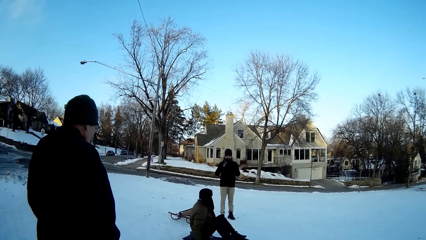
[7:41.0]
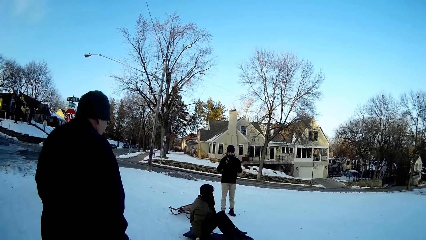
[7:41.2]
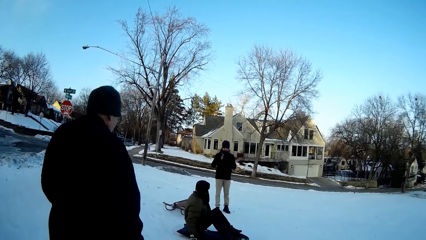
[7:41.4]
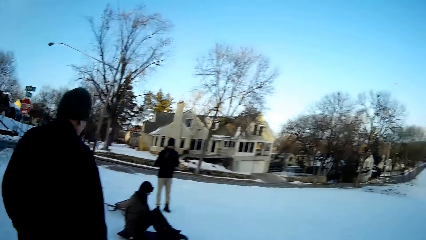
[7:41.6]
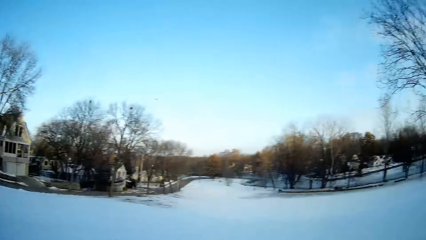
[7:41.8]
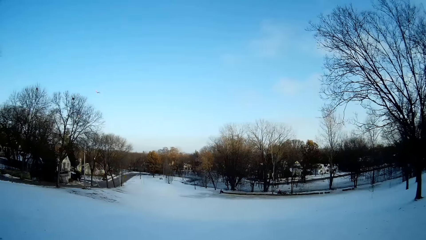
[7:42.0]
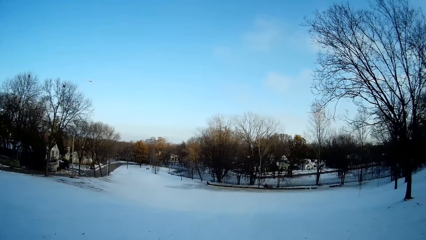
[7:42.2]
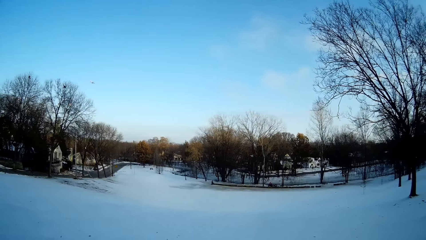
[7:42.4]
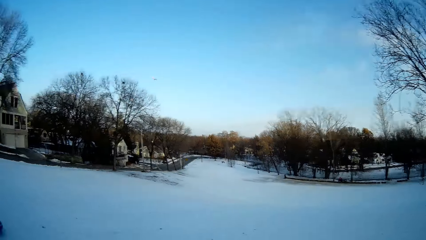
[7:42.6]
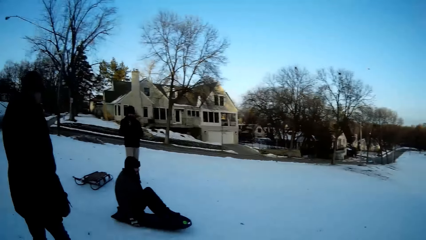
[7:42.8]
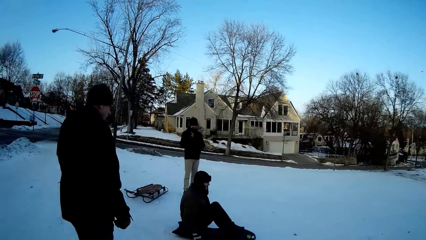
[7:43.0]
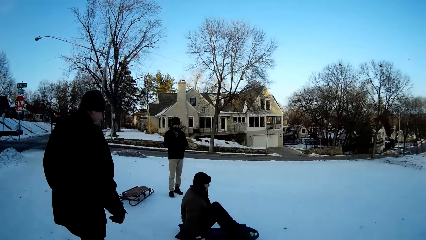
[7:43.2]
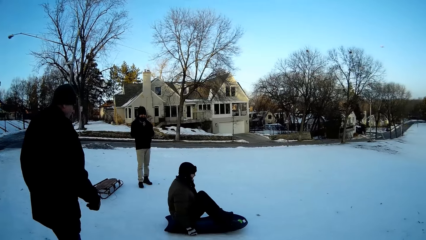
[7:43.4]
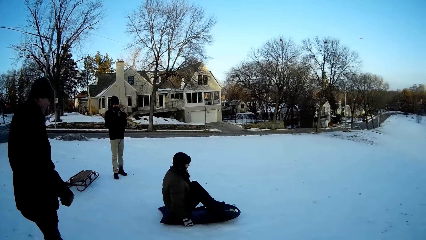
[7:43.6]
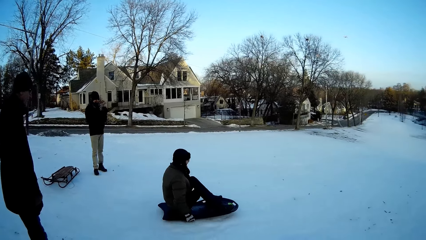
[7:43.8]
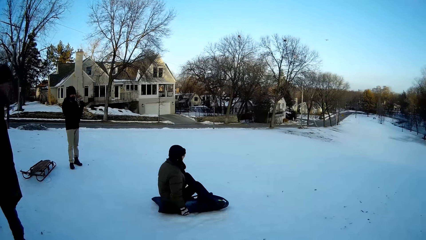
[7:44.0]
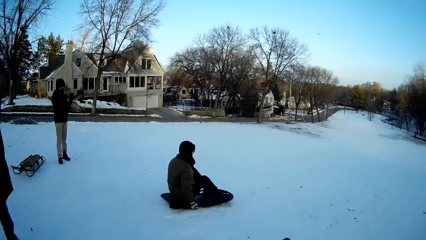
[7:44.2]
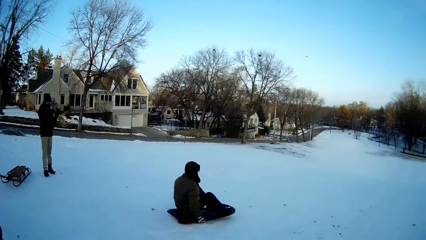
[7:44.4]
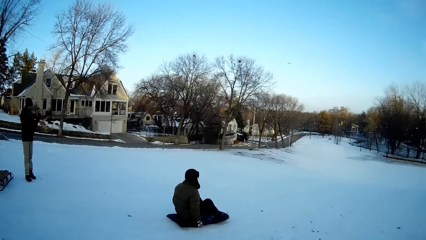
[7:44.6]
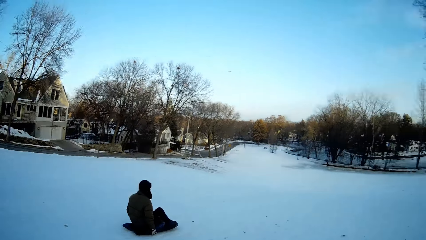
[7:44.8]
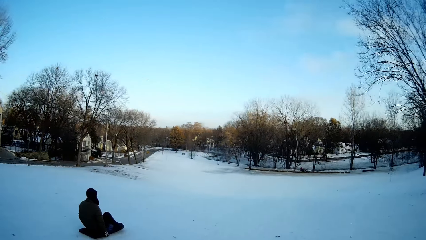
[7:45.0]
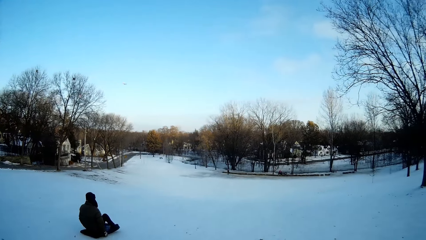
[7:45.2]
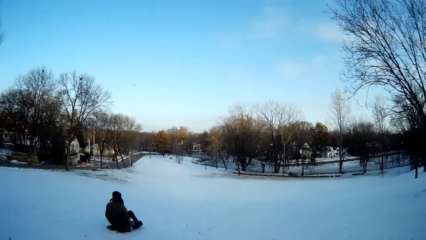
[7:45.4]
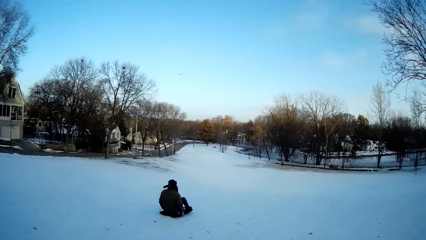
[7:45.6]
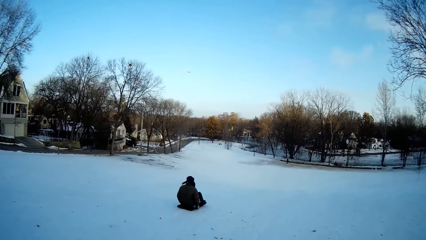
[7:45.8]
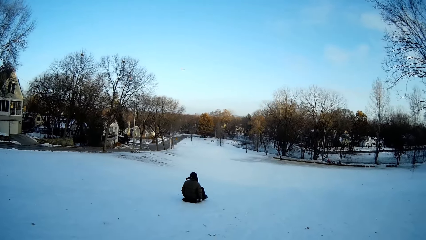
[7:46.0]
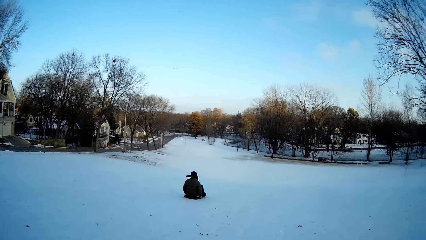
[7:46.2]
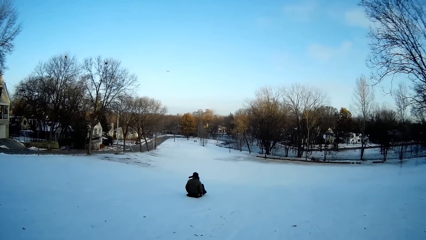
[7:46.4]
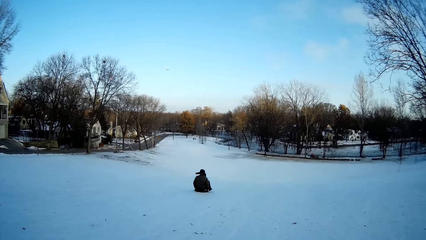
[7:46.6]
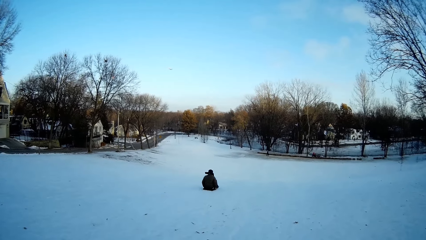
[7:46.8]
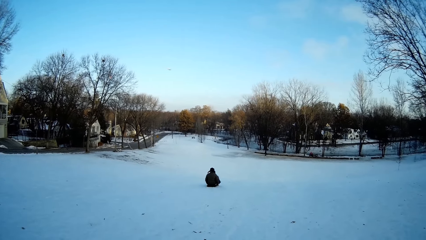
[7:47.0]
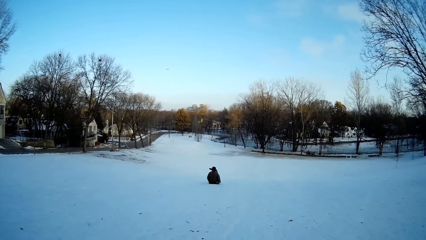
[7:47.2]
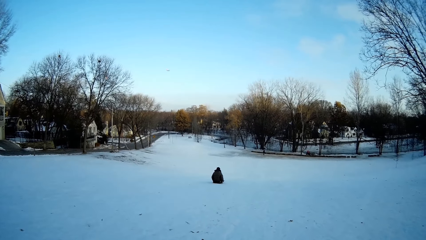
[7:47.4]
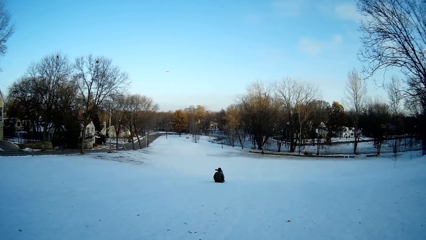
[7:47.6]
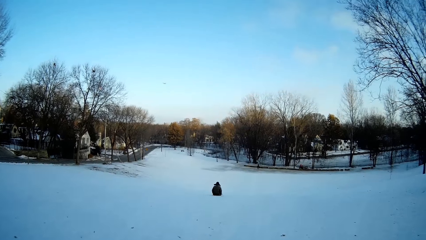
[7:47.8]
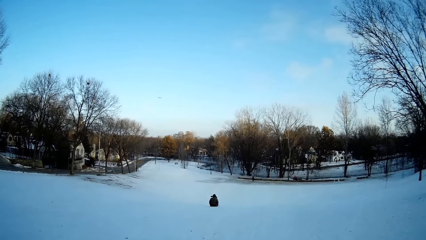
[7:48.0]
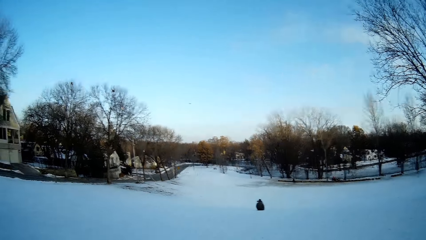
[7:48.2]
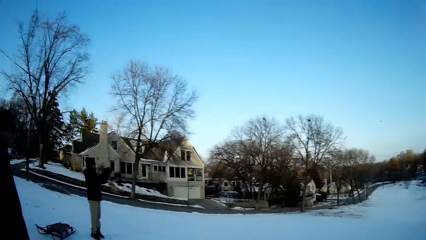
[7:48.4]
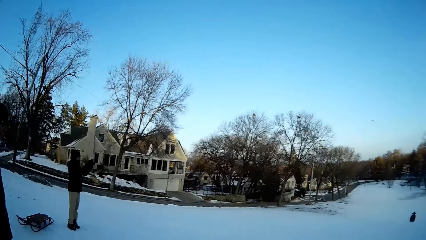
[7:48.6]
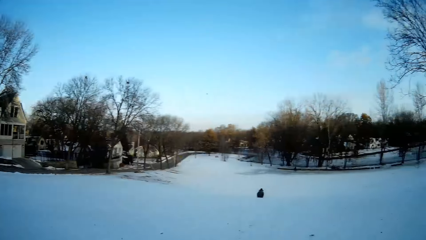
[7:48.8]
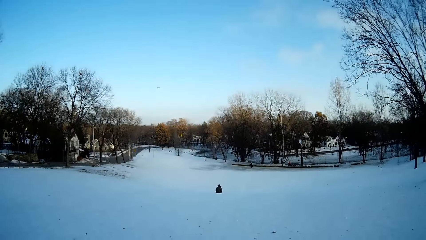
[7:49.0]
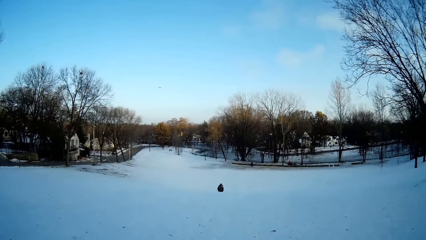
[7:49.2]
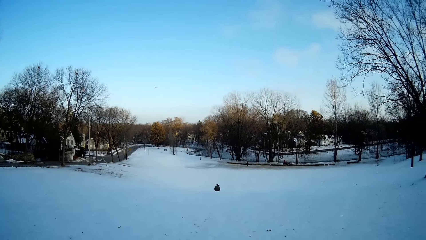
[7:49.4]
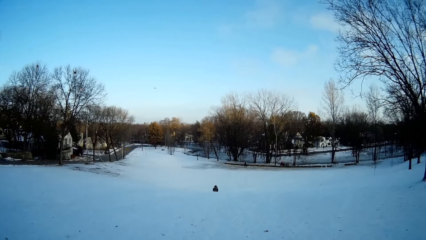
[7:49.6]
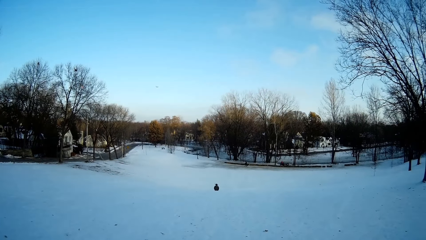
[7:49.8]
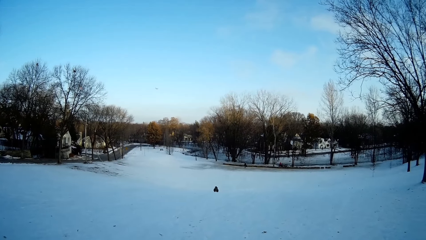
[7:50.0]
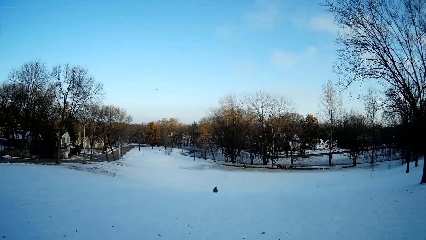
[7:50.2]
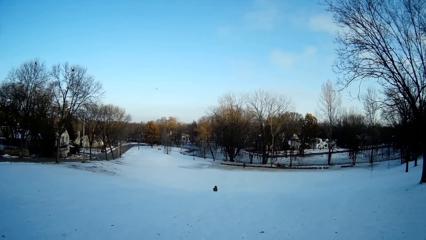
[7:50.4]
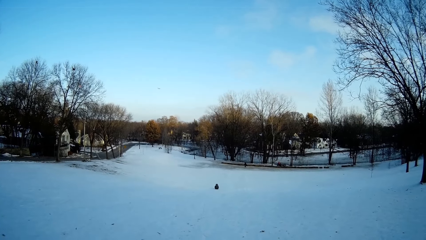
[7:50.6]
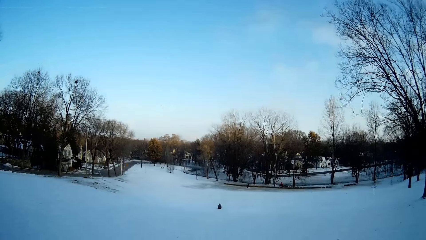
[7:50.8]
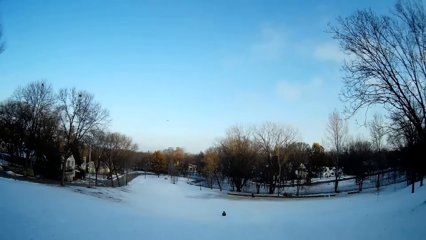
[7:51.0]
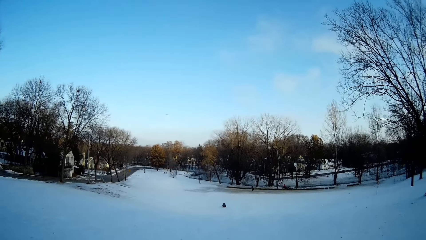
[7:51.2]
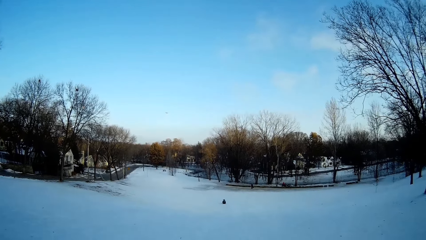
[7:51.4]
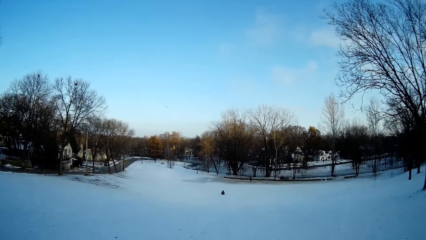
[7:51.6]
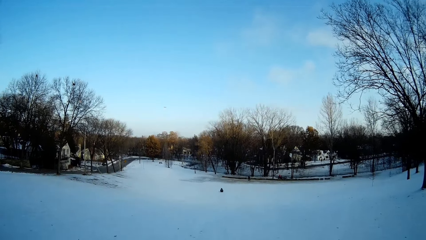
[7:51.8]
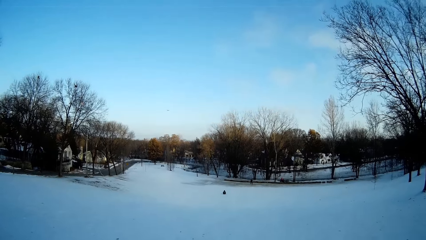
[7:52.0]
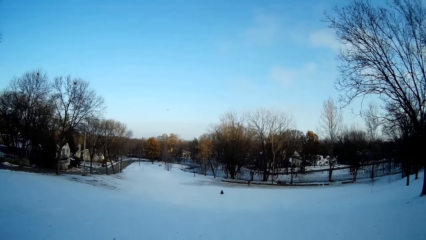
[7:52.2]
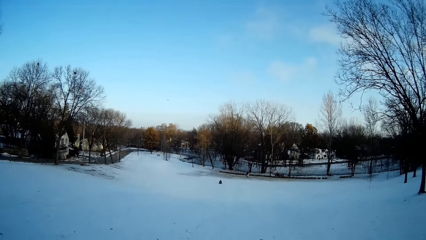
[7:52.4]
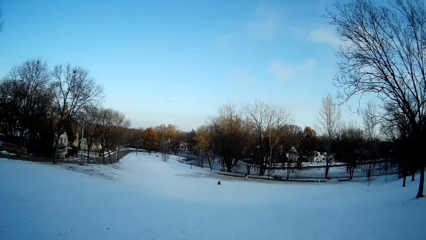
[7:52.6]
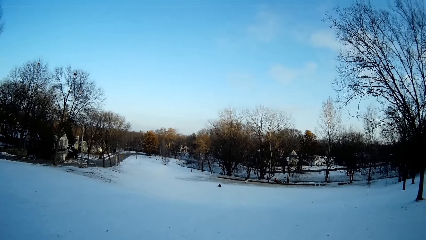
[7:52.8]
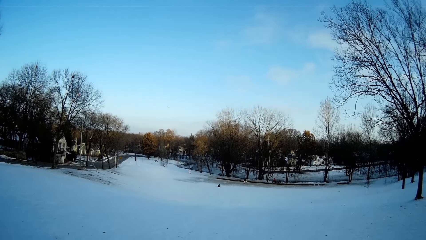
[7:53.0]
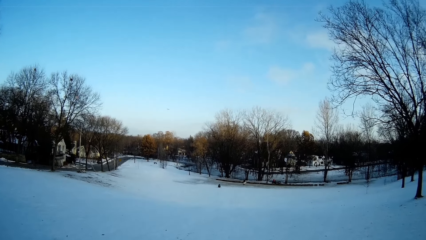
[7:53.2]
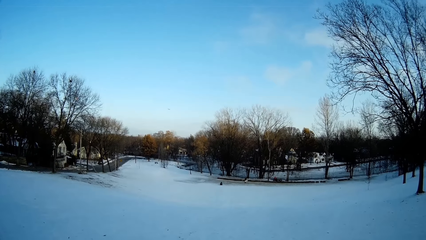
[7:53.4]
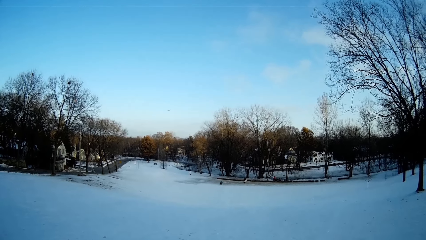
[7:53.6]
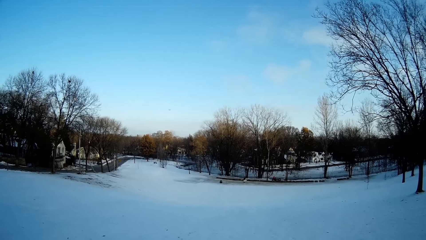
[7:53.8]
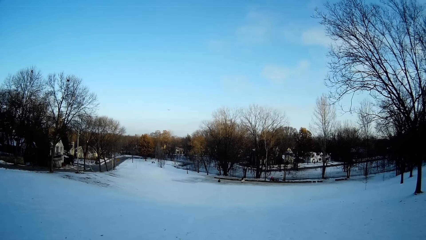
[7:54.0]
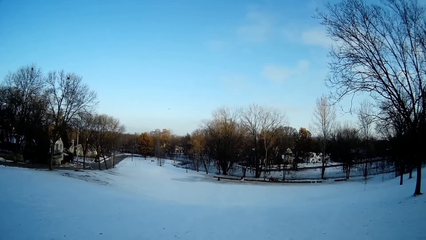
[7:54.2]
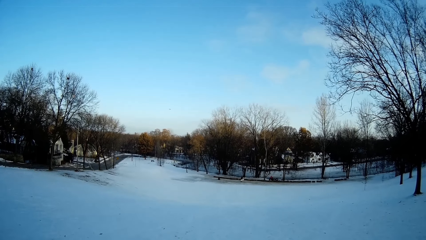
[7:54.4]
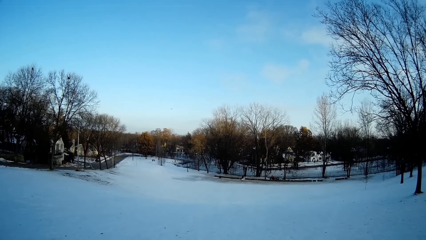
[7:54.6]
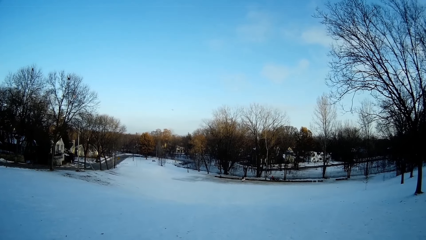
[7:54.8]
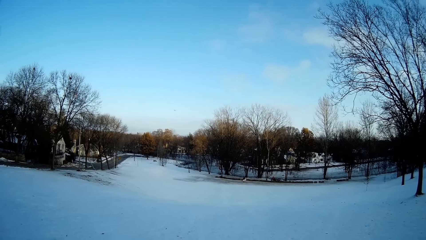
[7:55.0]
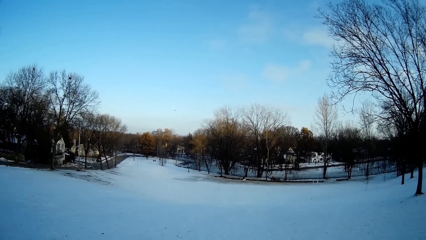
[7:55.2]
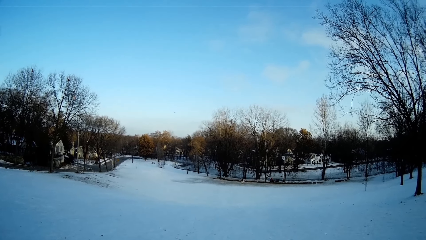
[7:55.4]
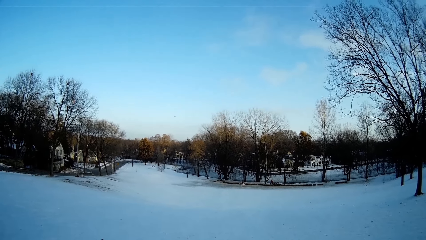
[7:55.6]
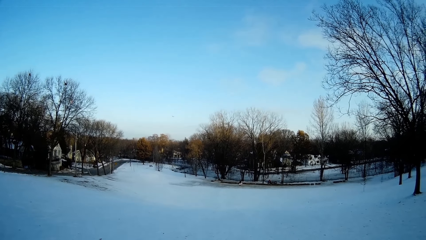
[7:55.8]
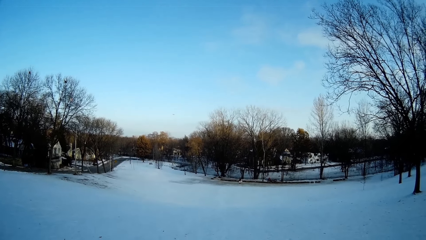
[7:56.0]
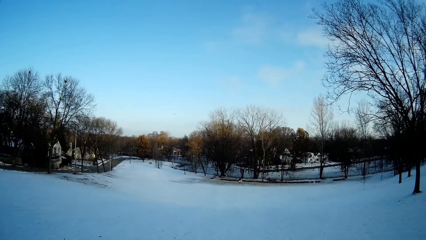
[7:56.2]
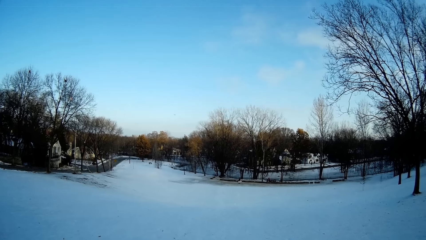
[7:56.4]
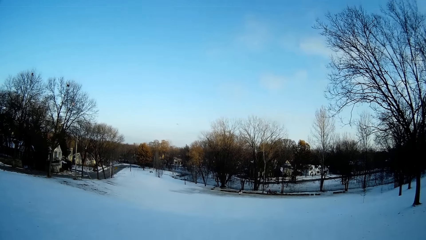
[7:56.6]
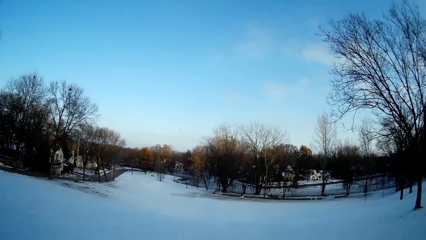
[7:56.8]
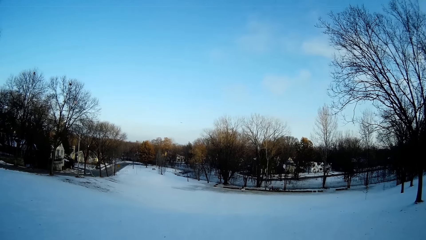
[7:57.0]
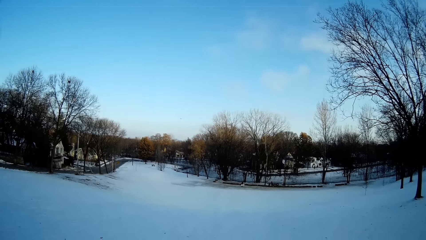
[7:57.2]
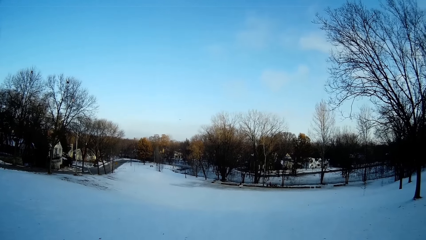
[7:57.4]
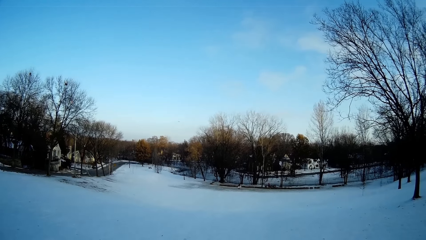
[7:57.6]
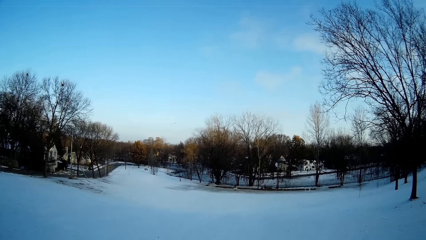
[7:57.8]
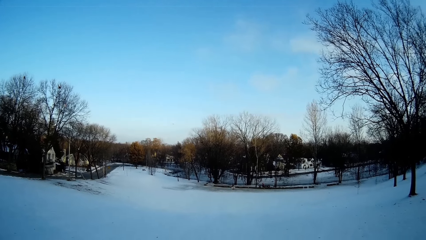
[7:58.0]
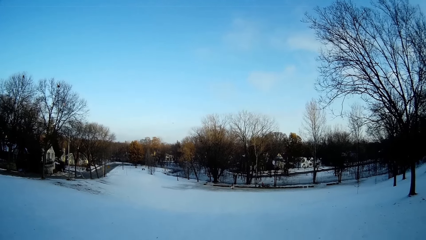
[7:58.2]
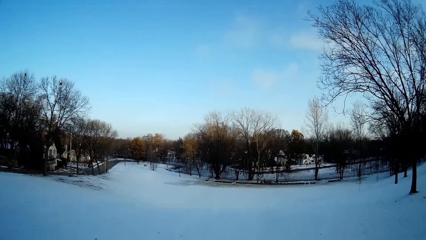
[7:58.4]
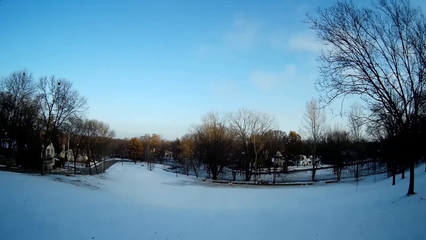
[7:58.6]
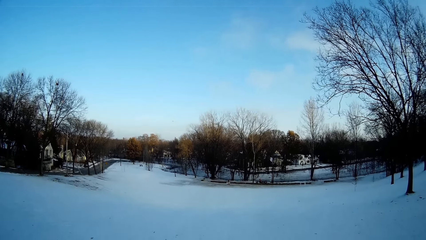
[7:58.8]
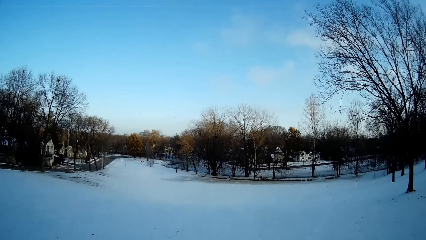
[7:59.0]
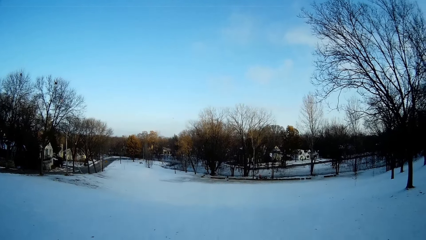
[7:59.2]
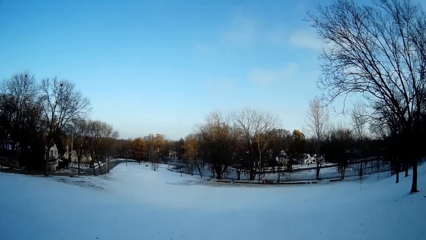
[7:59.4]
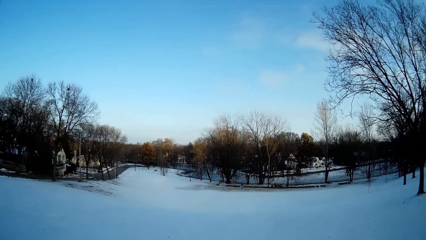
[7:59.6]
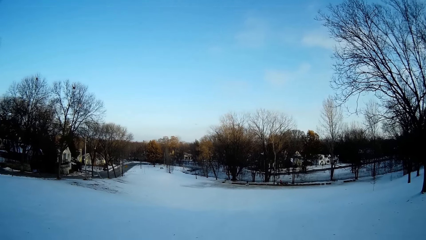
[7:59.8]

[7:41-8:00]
The camera wearer looks around the snow field. They look at a man. The man glides down the snow hill with a snowboard.
